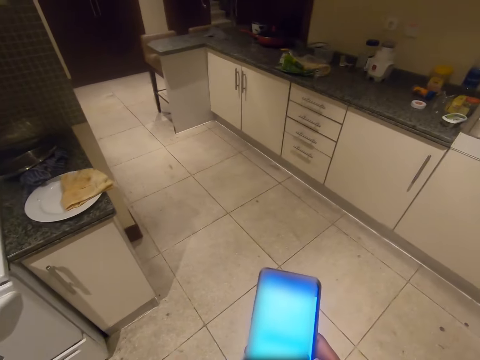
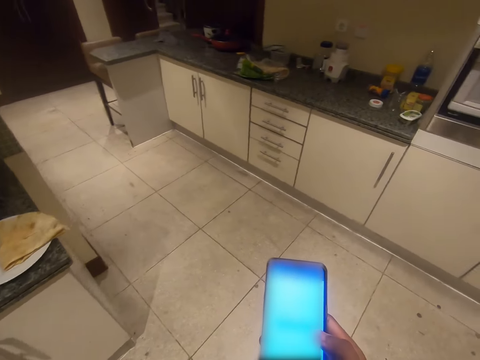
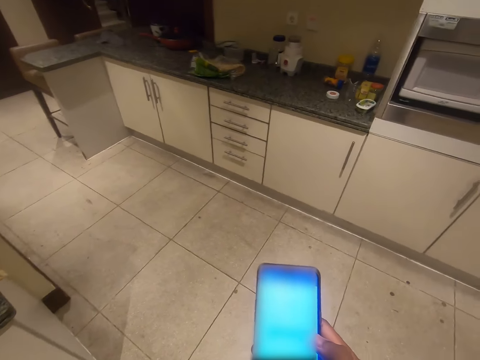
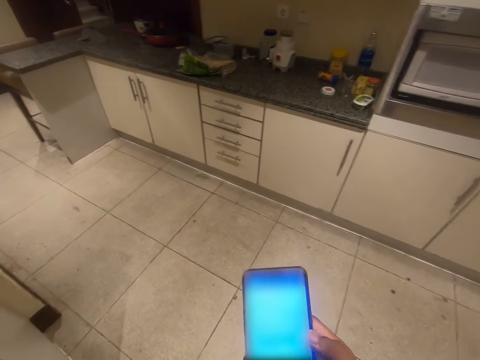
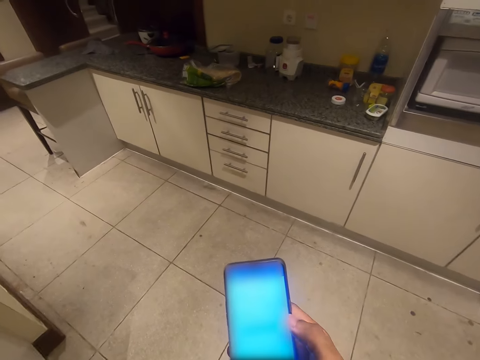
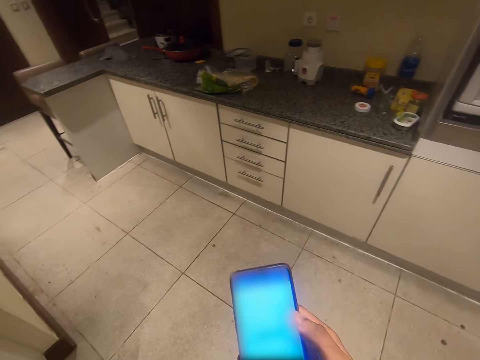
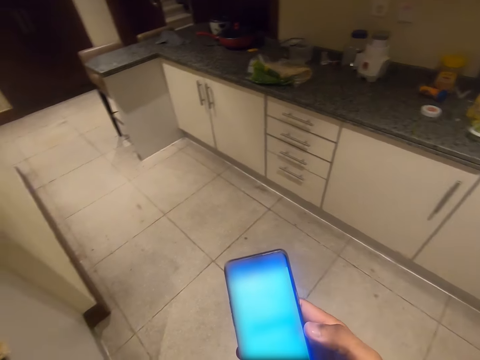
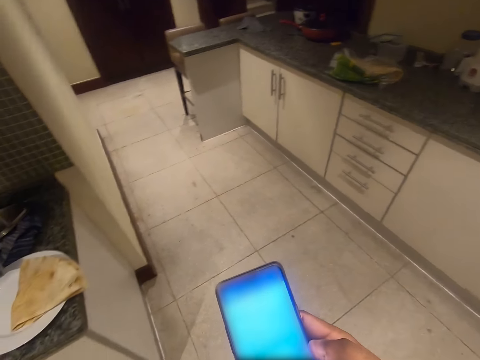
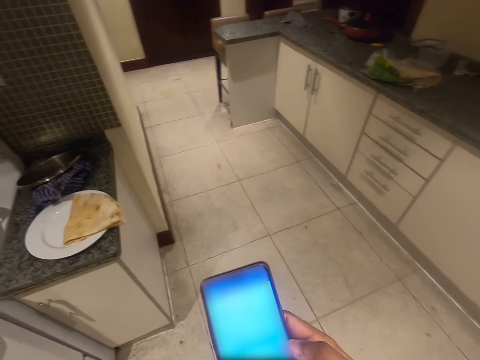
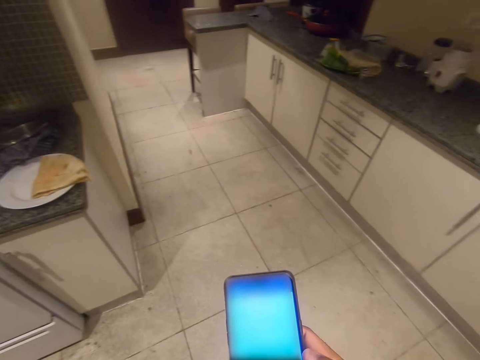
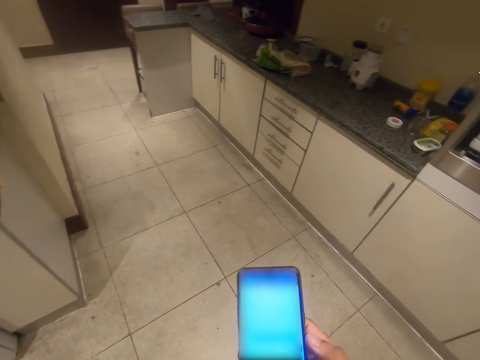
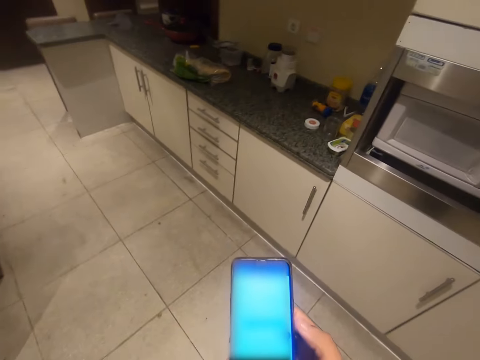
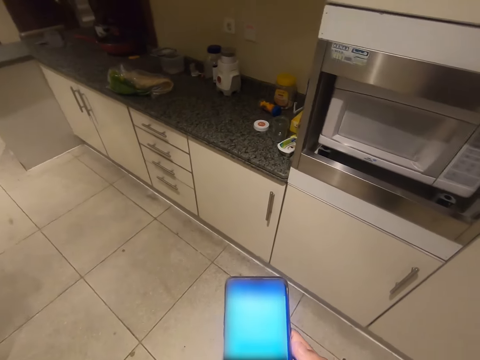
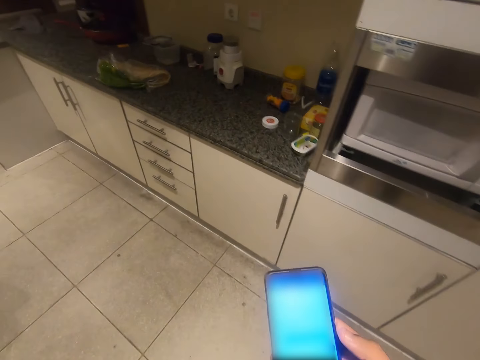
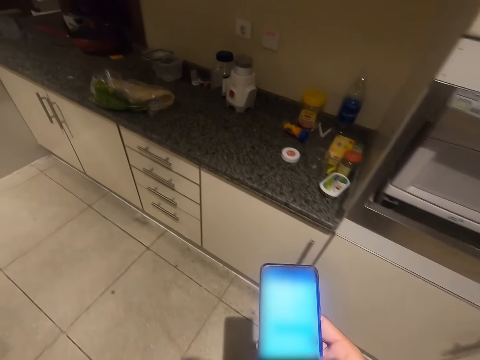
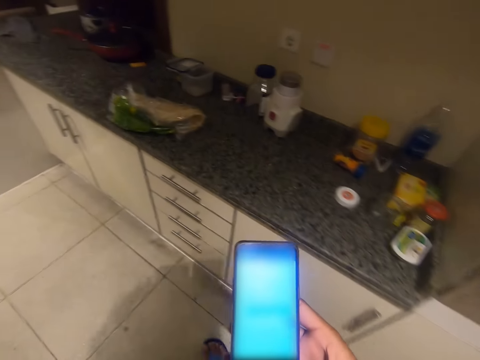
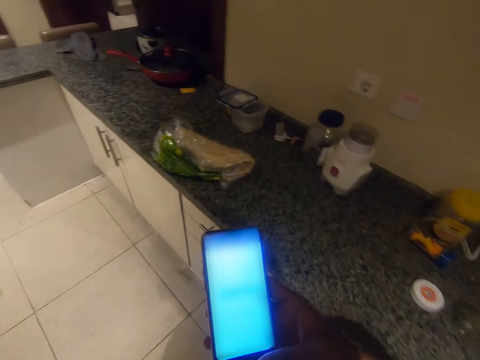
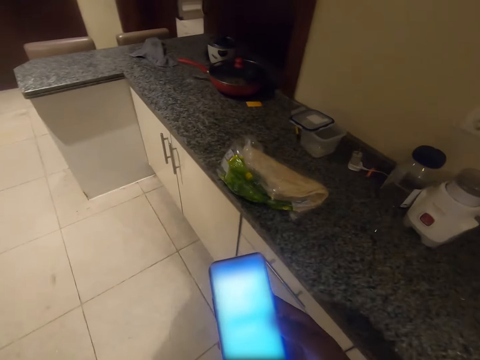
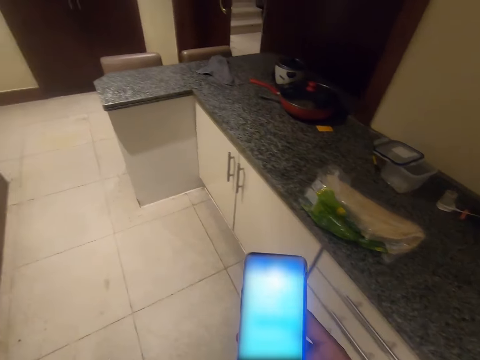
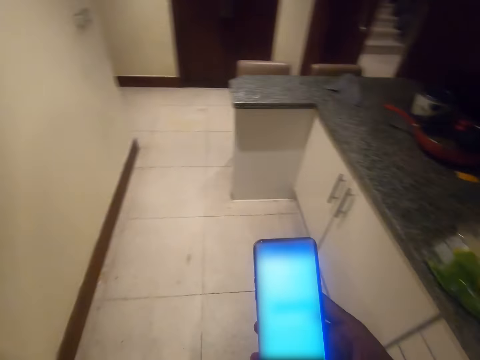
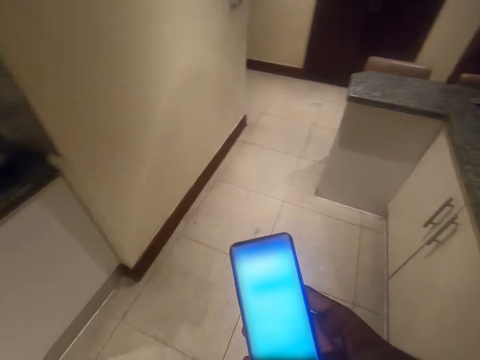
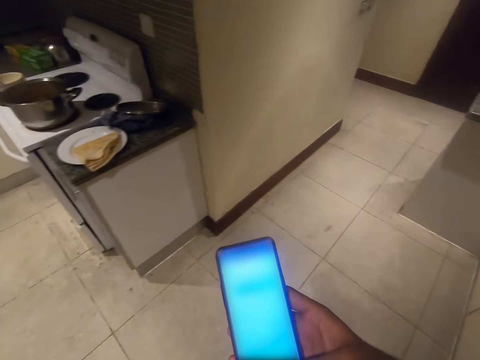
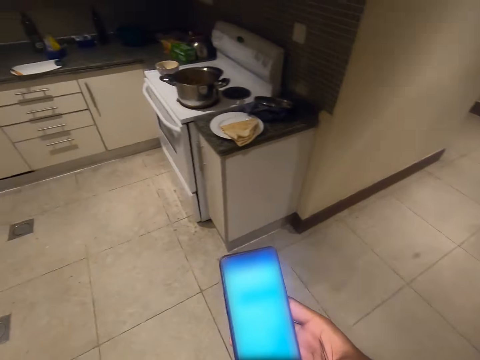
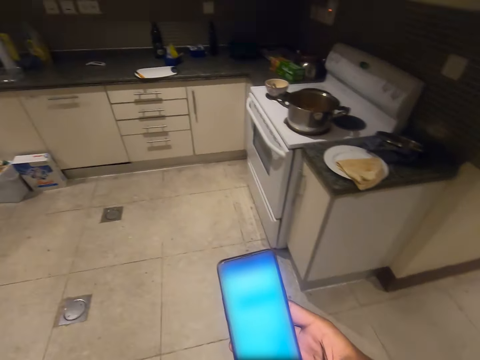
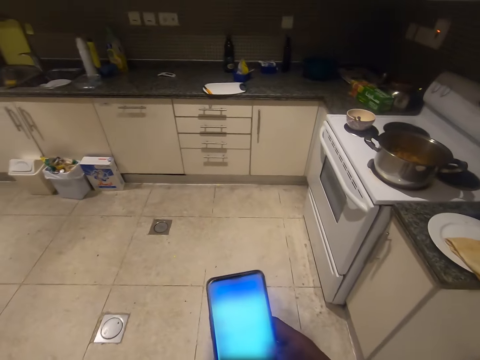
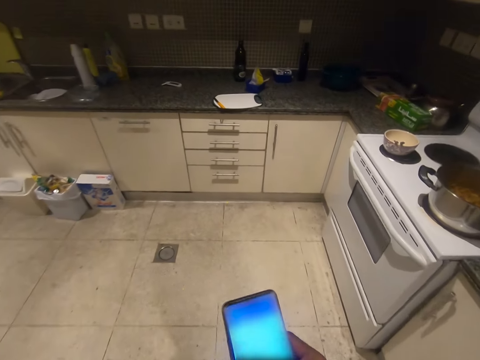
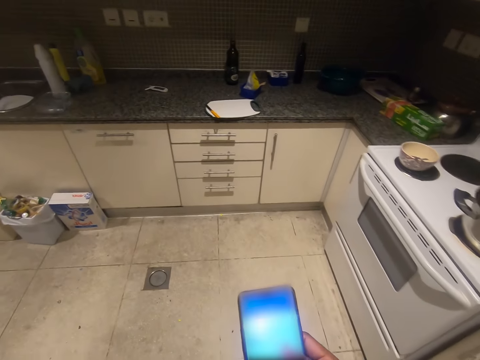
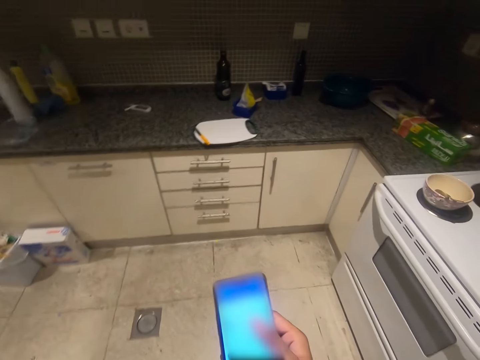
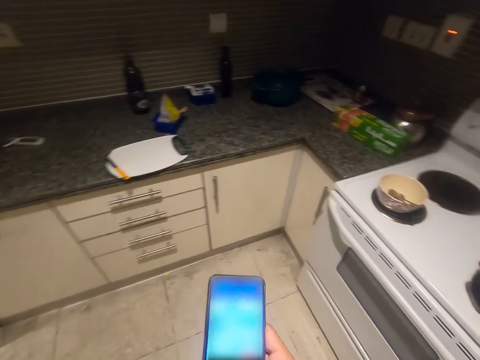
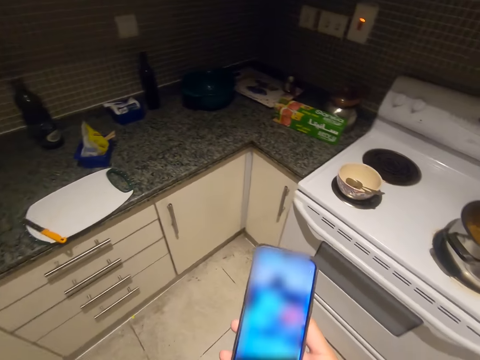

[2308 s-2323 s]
The camera wearer moves around. They walk around. They operate a mobile phone. They look at the mobile phone. They operate the mobile phone.

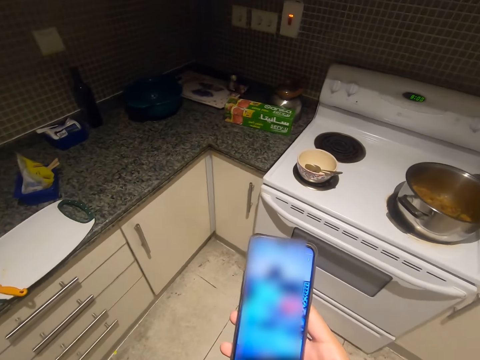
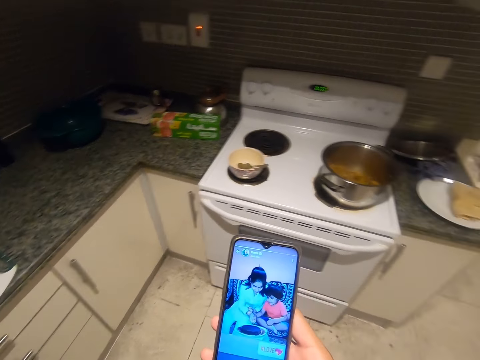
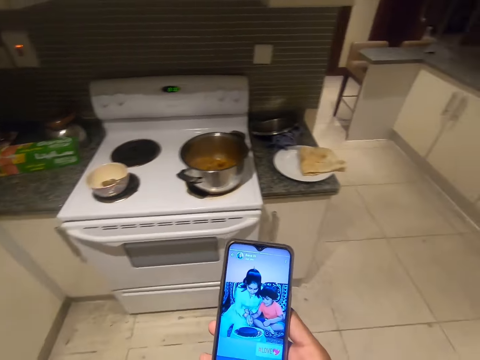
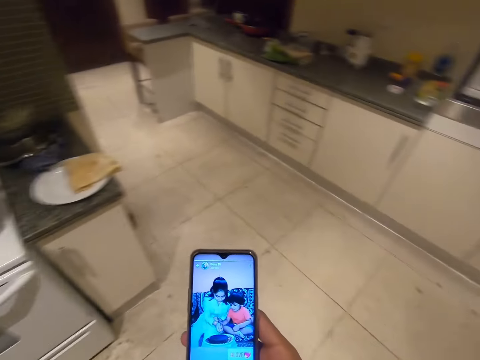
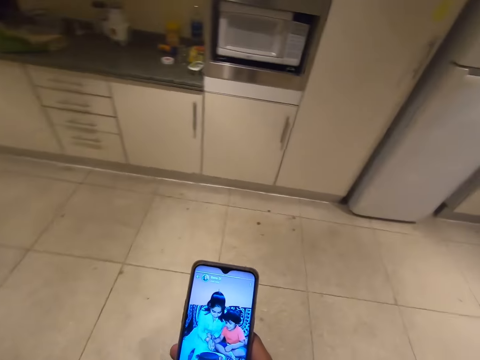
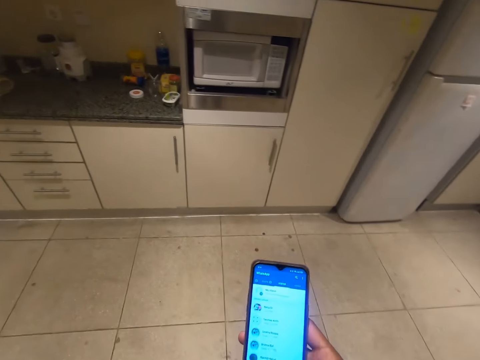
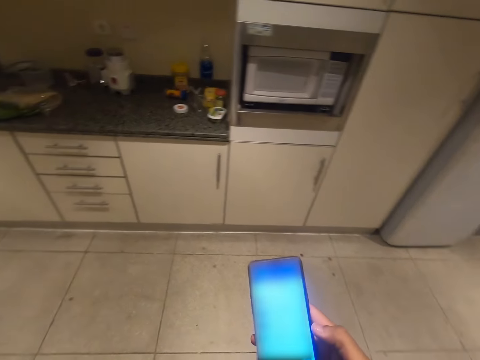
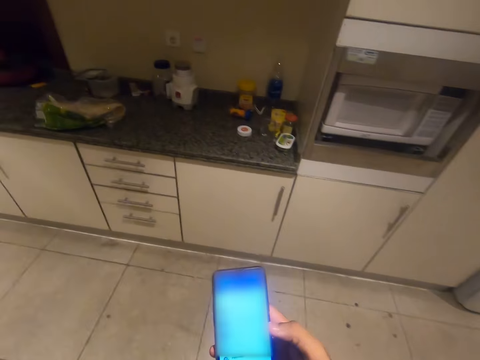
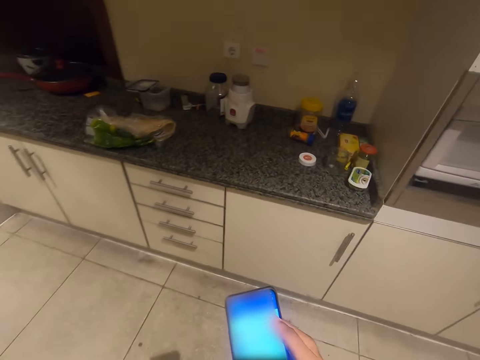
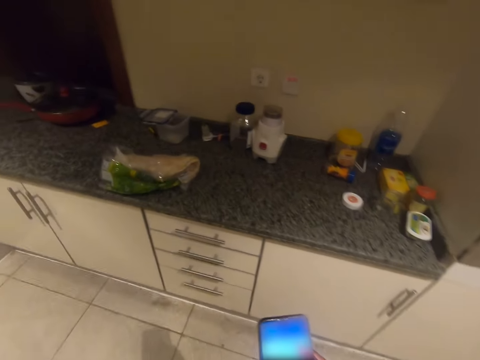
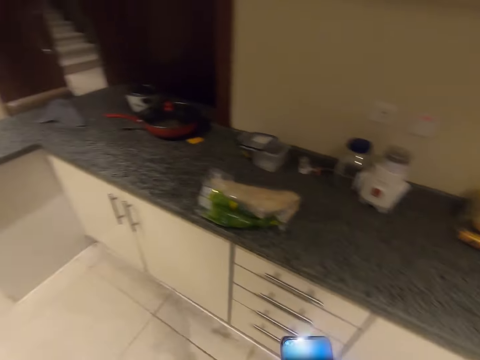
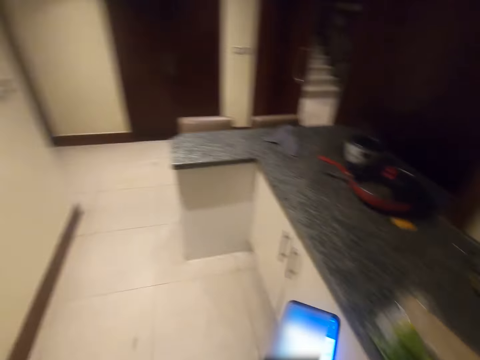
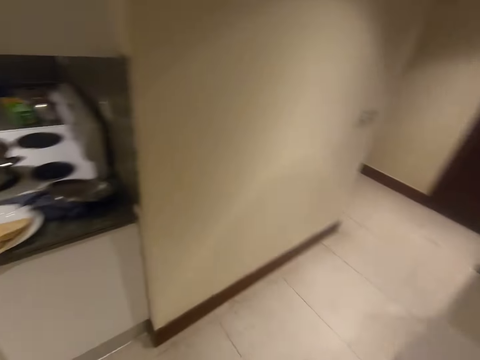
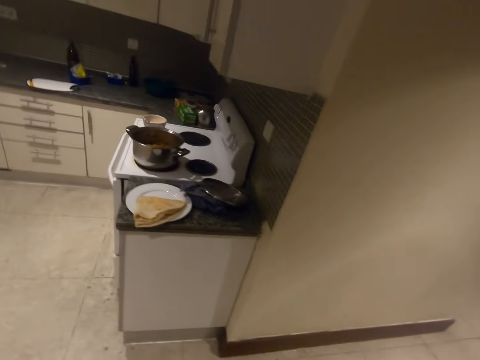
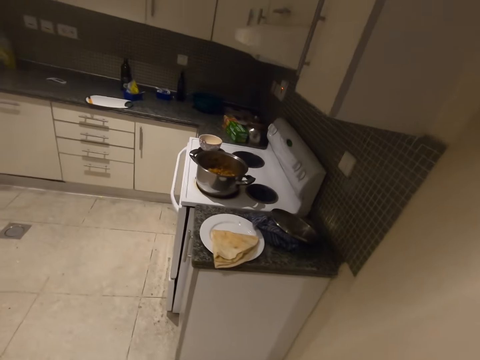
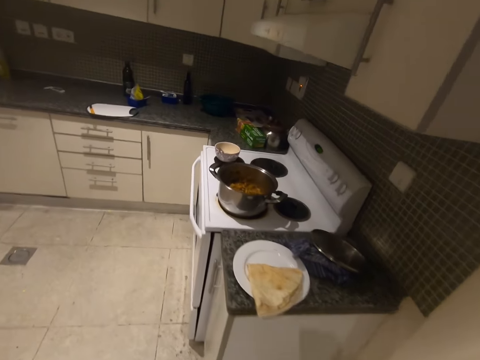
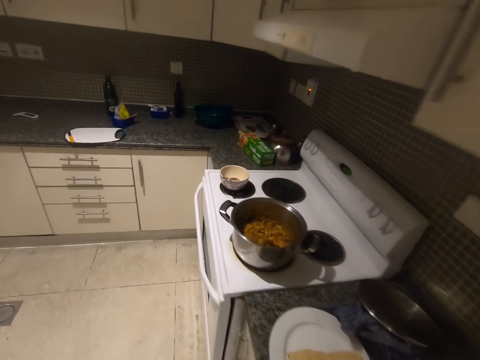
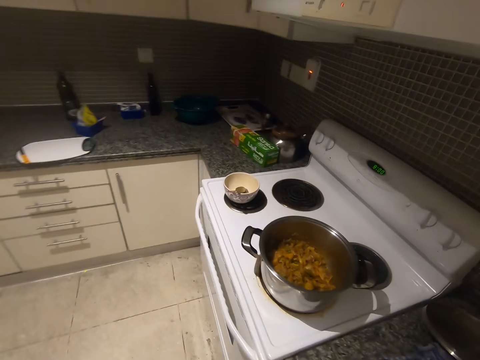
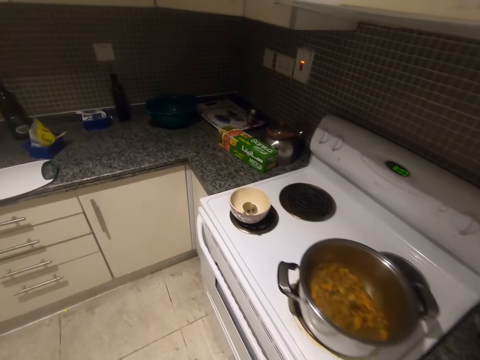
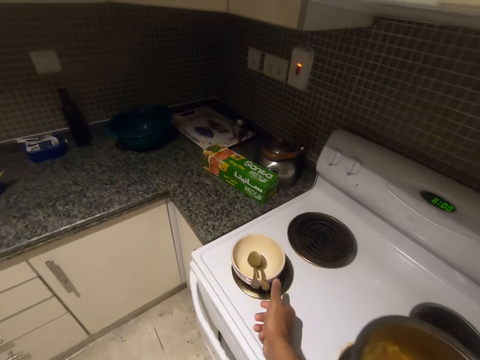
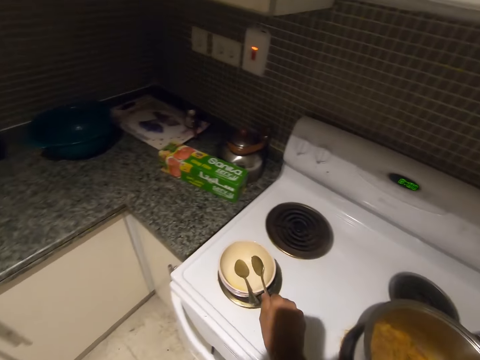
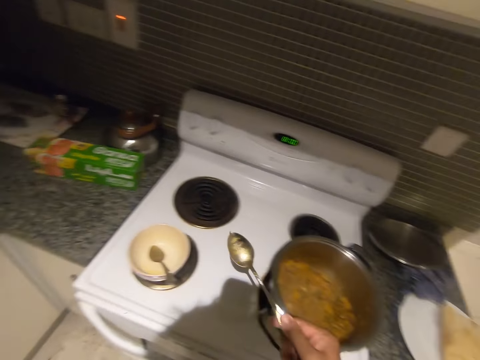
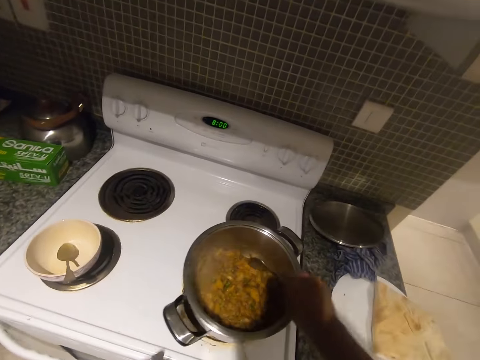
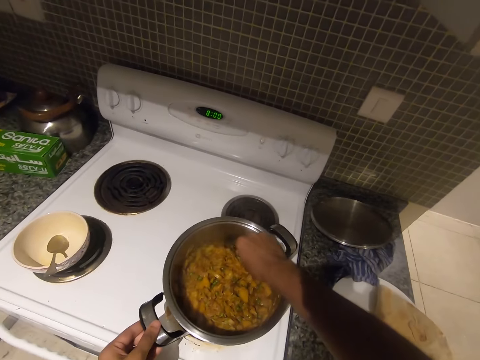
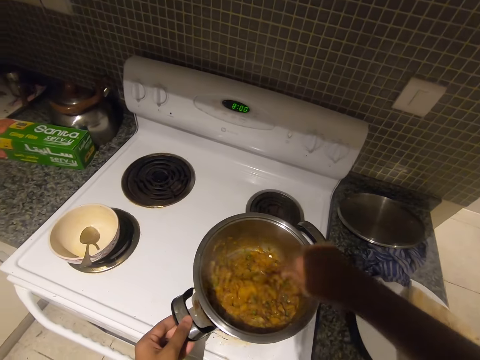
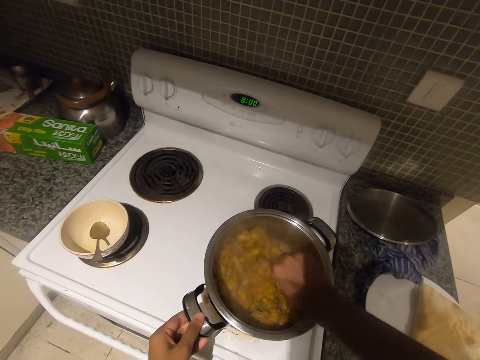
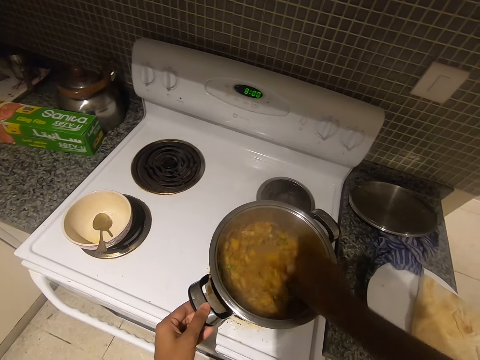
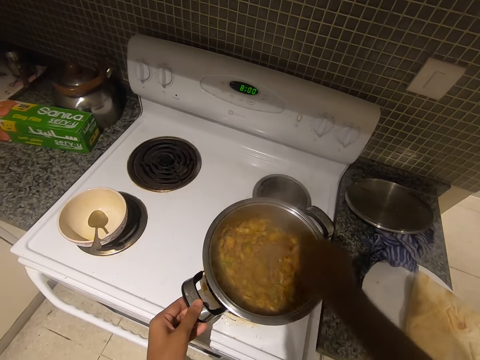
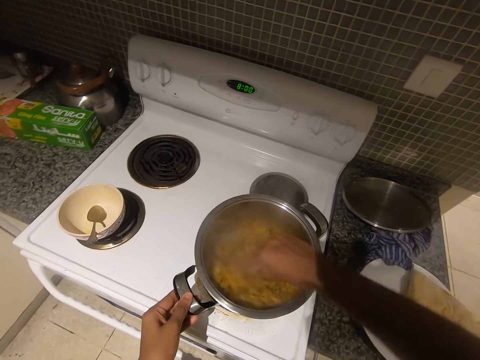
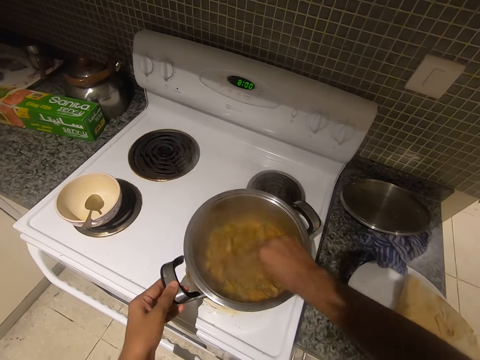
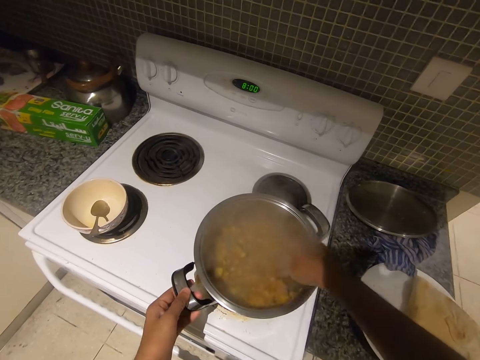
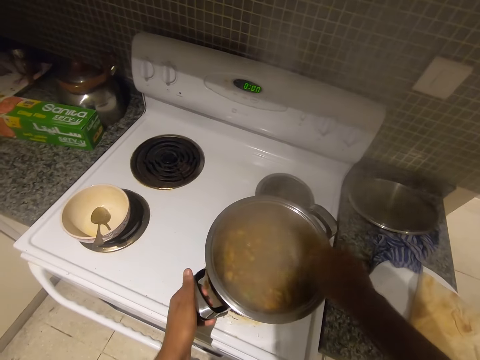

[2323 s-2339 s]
The camera wearer picks up a spoon. They stir the food in the saucepan.
